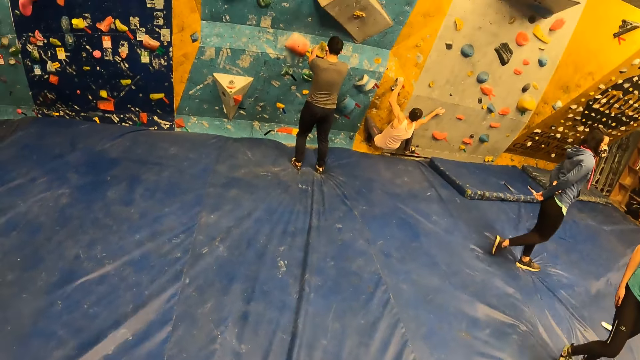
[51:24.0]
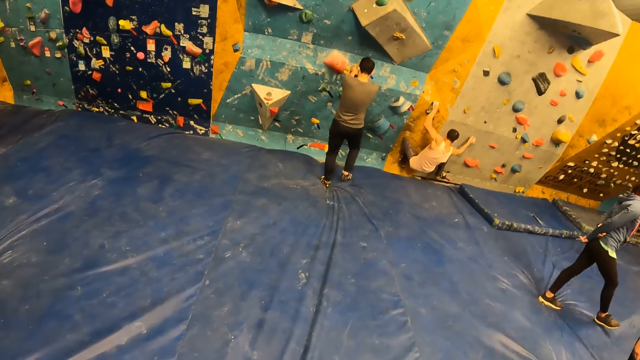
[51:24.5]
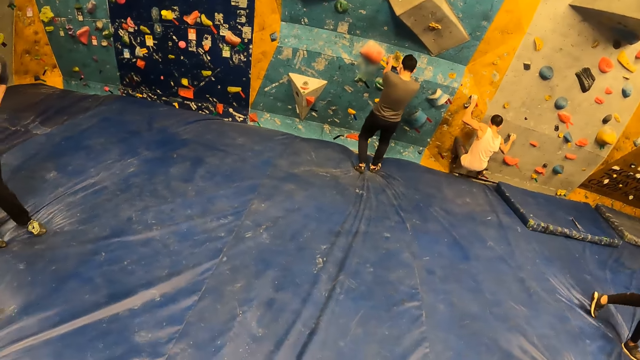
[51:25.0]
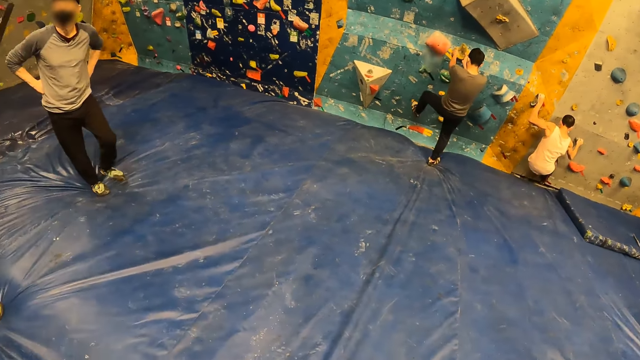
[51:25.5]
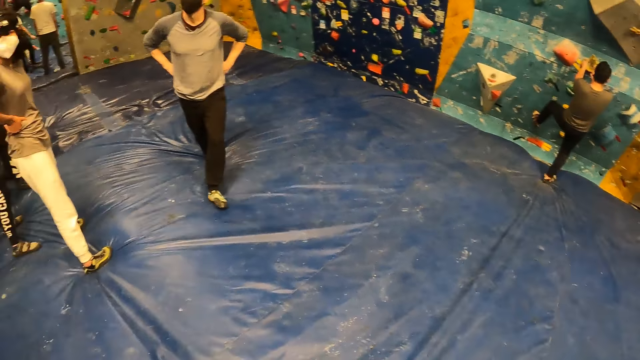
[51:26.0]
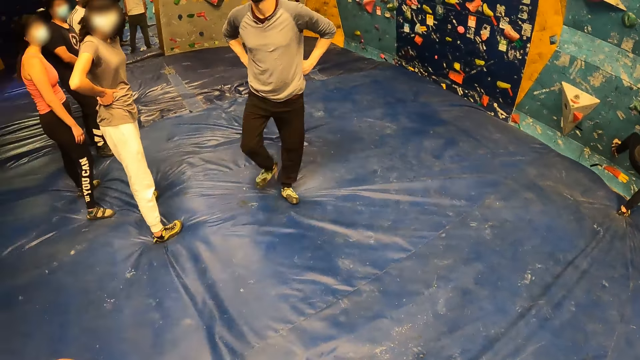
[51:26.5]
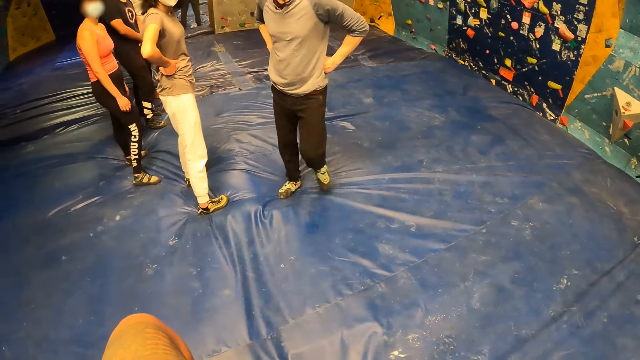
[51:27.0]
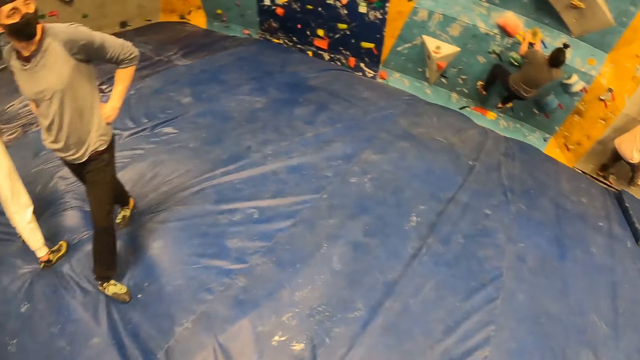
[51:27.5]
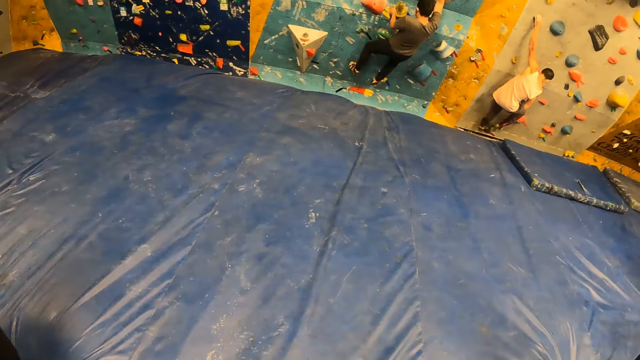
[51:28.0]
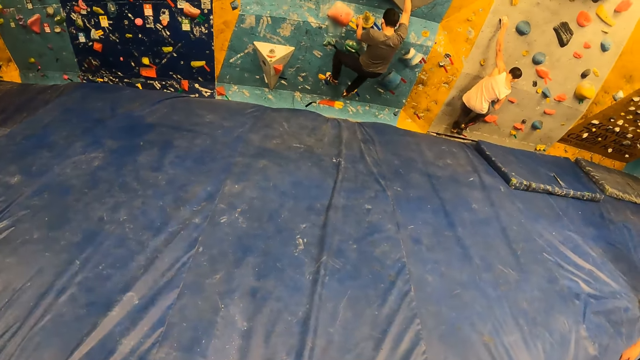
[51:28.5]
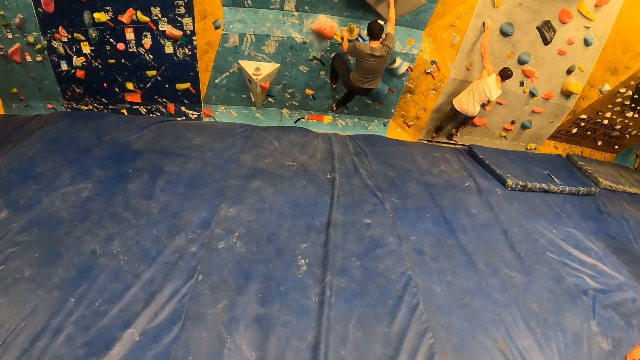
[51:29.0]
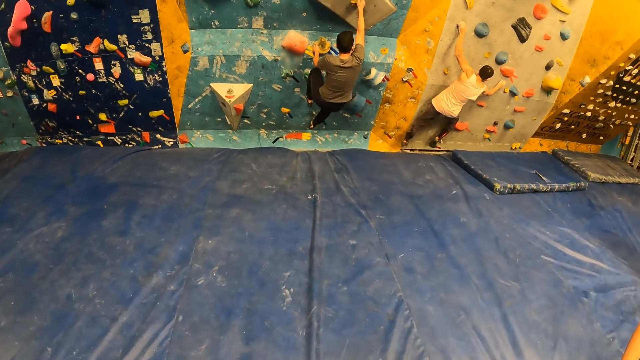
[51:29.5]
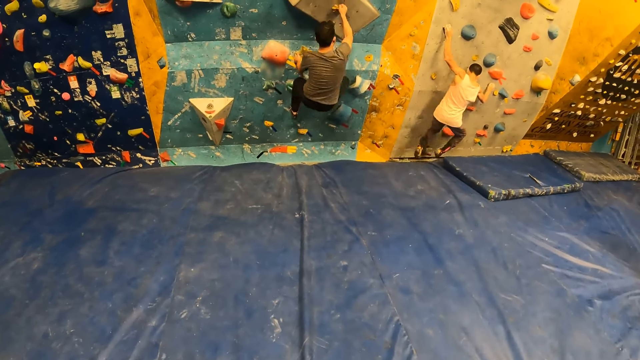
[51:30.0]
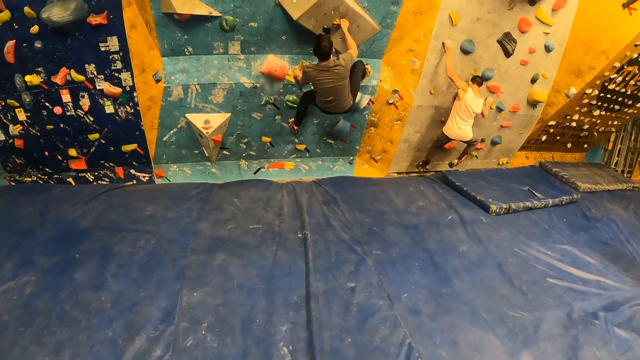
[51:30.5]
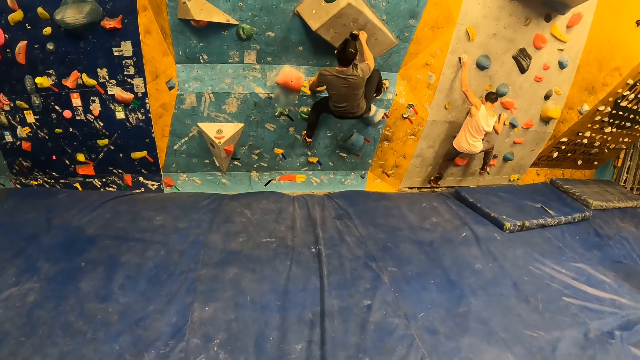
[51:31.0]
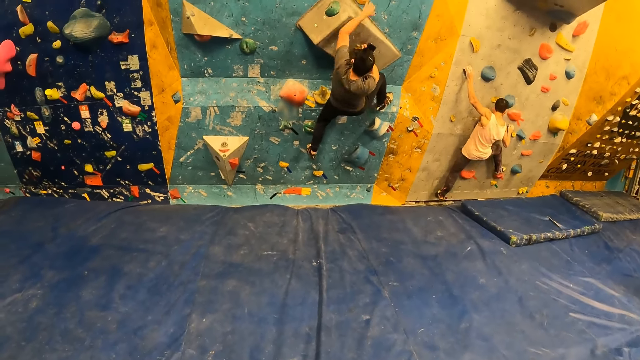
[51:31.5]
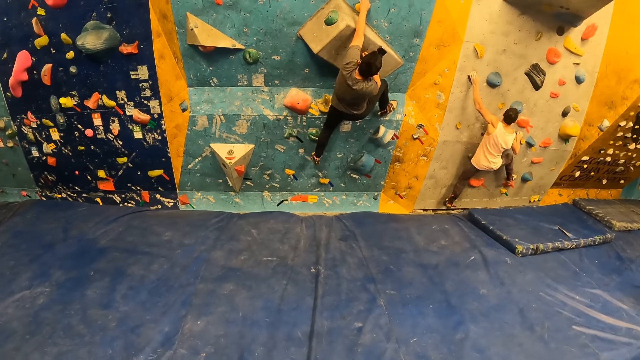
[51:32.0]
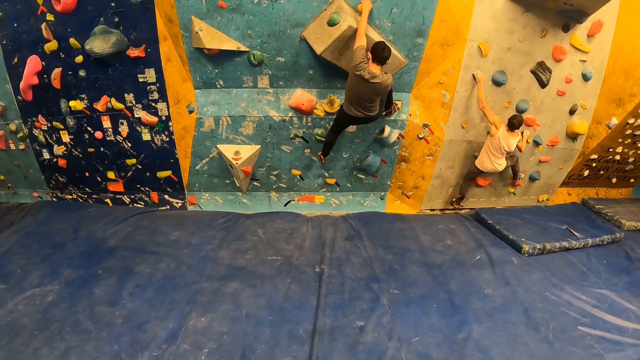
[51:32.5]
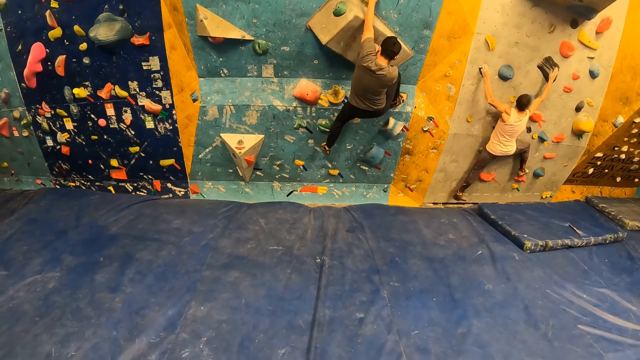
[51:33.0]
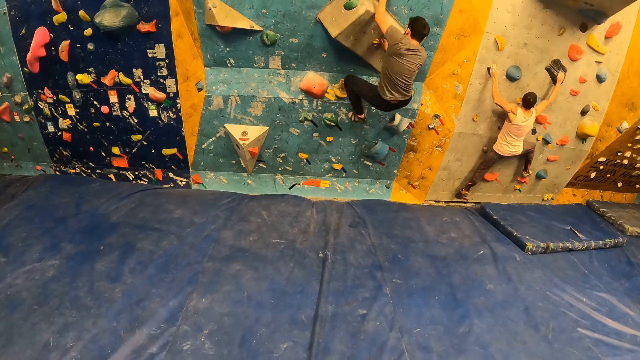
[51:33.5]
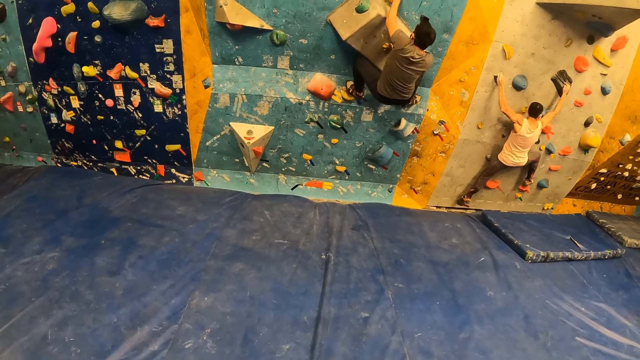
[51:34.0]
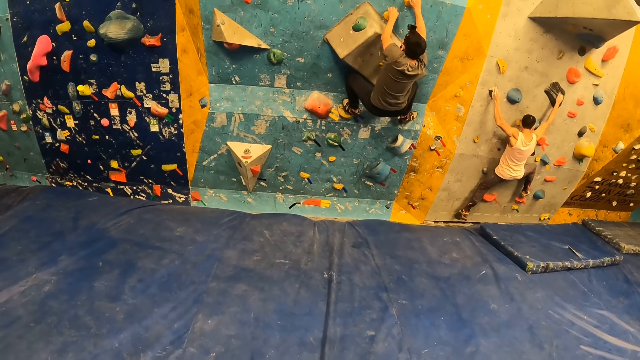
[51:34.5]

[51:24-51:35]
A man climbs the bouldering wall with both hands. Another man climbs the bouldering wall with both hands. The camera wearer turns around.

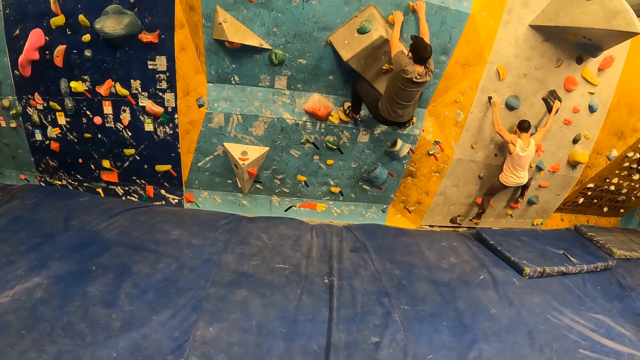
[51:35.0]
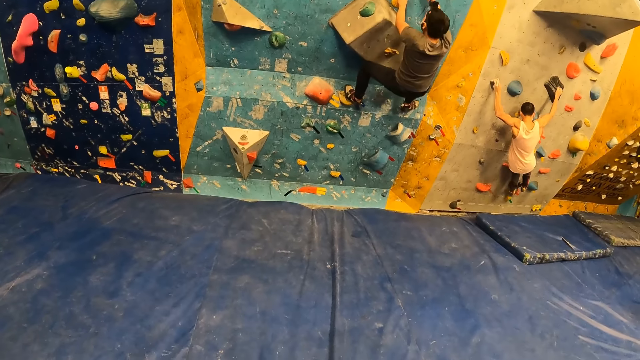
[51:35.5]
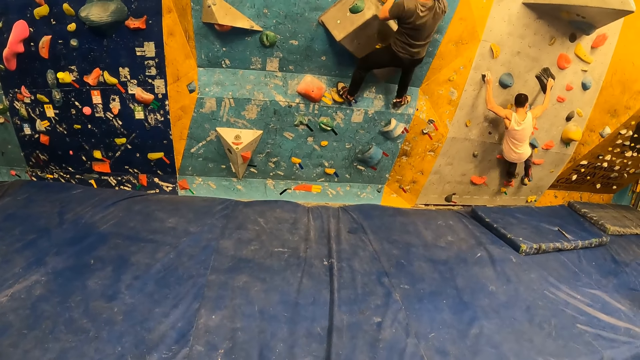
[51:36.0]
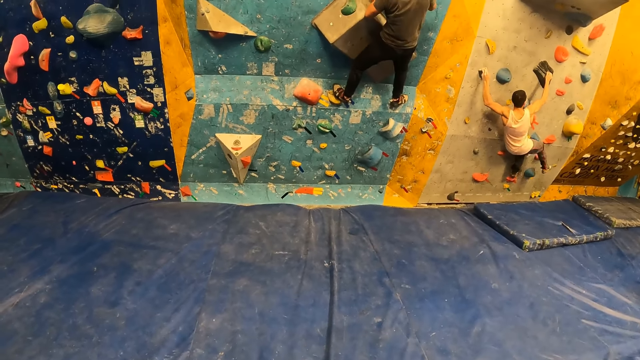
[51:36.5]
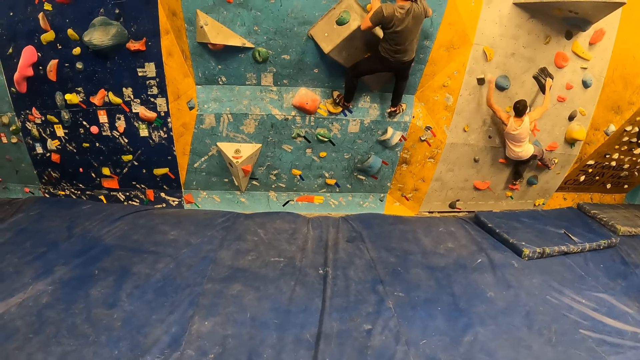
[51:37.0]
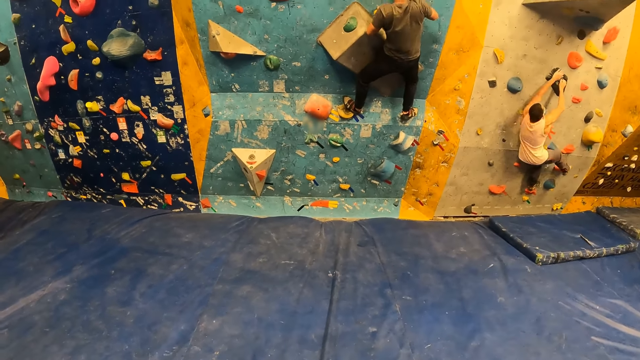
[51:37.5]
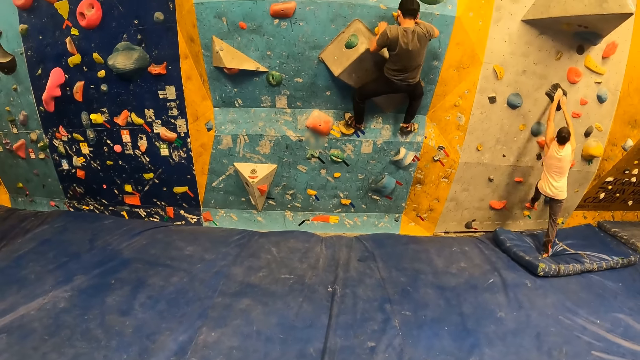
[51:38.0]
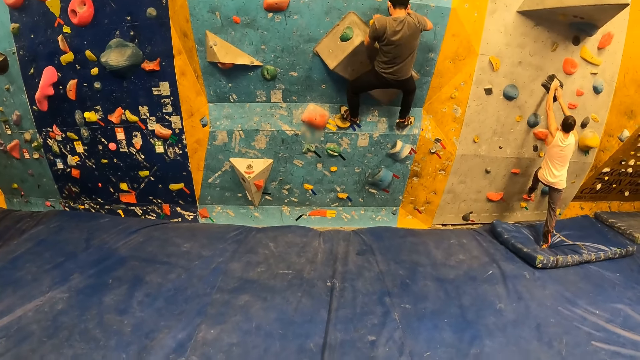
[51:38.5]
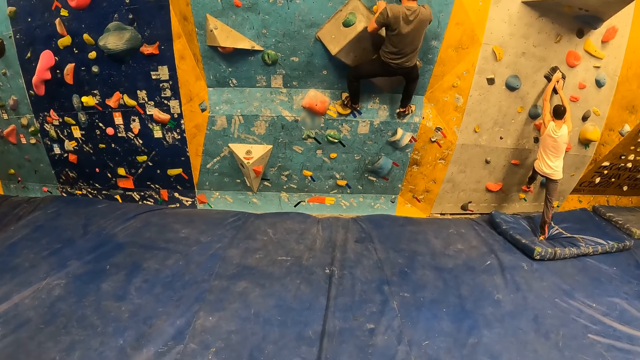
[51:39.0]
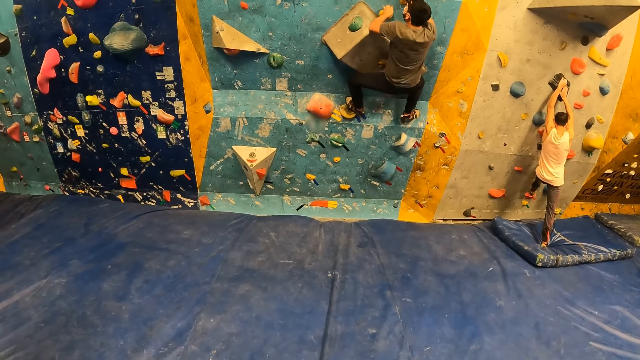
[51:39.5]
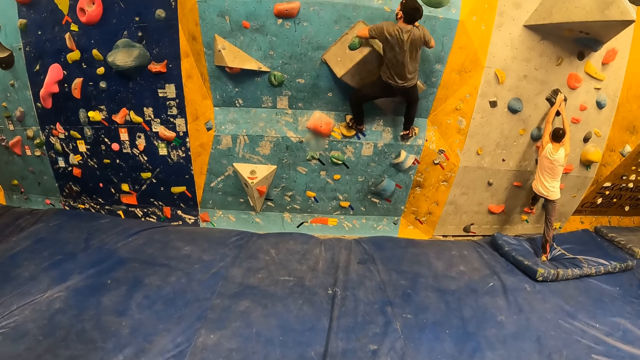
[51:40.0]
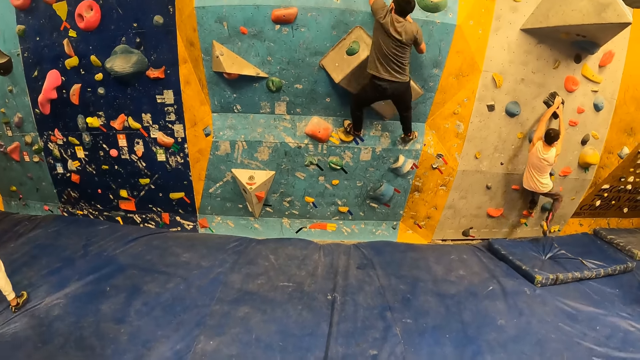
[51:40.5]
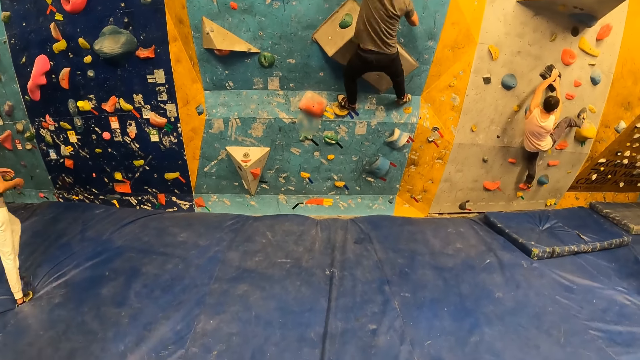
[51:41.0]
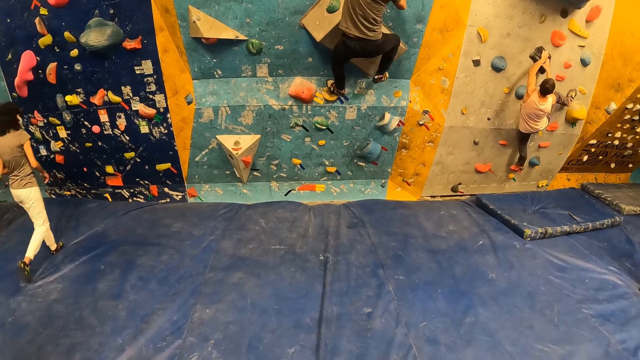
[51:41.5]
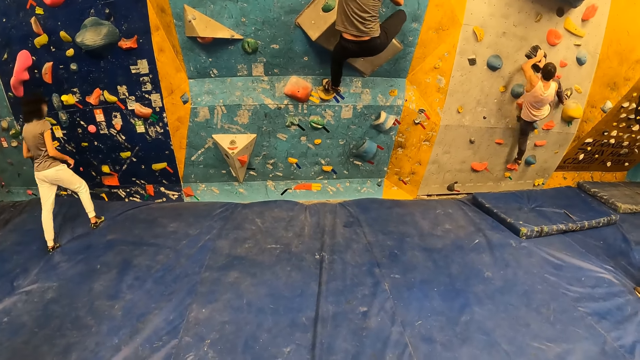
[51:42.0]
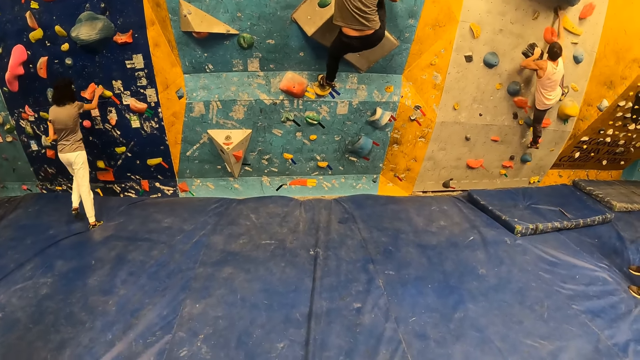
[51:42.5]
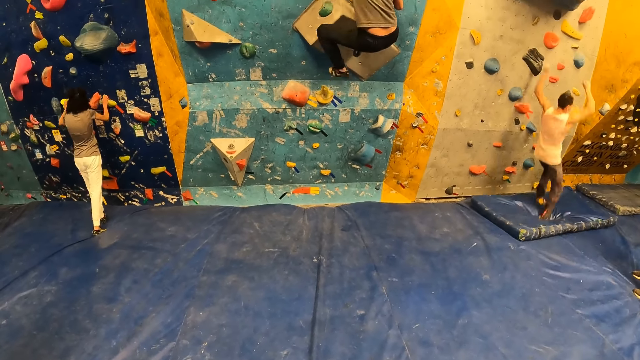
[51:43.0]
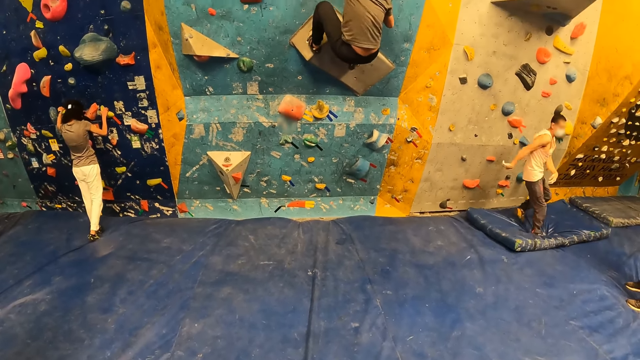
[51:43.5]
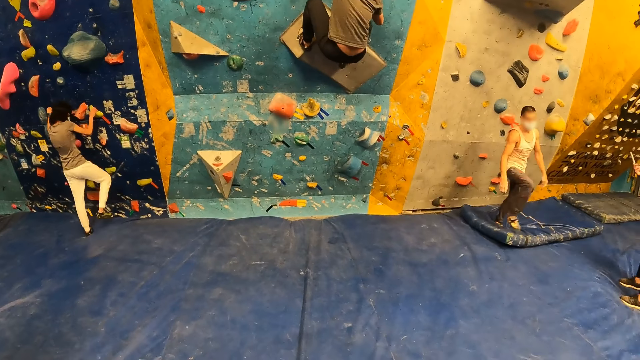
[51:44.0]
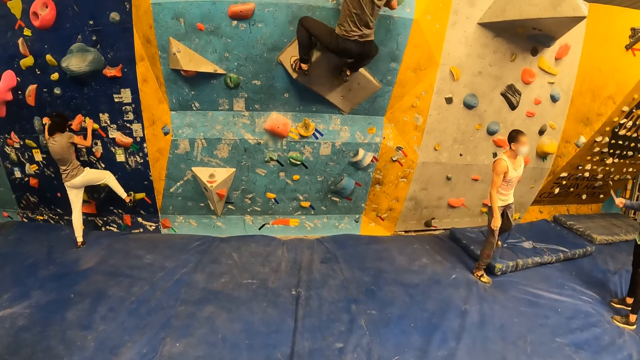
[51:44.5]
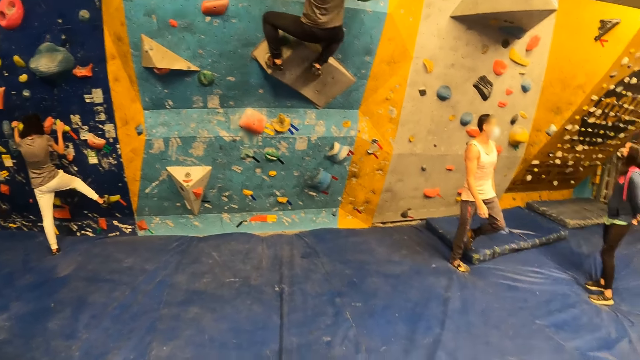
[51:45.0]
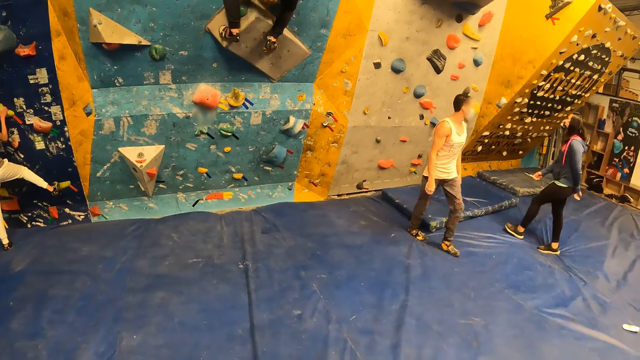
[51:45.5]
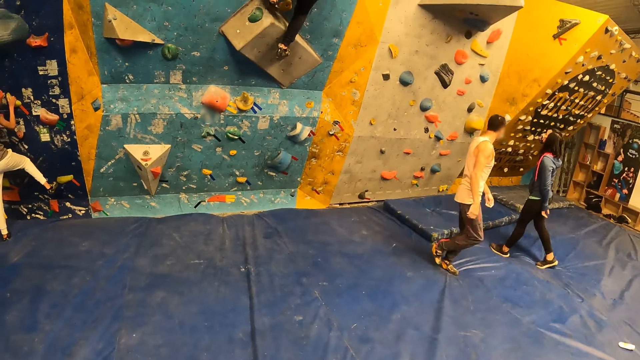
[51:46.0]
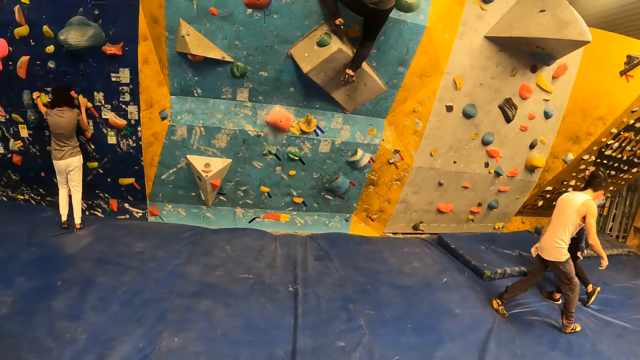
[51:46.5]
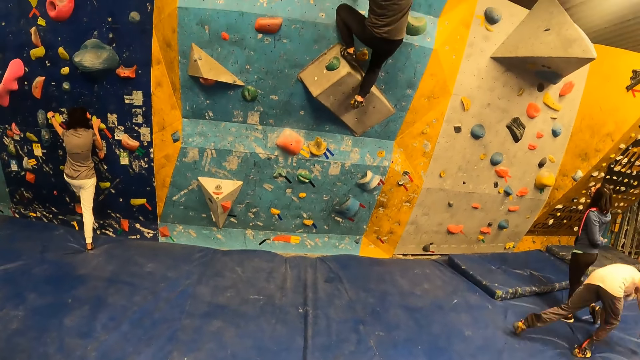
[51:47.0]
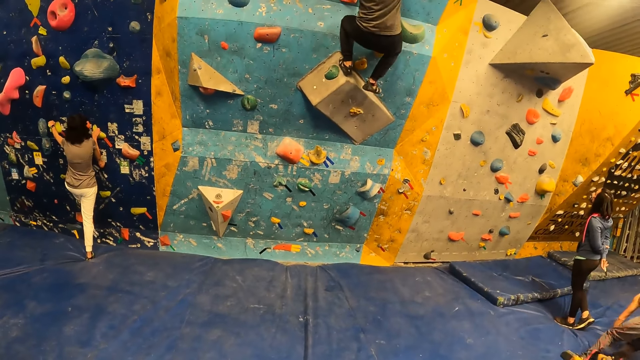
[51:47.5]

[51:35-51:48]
The man falls from the bouldering wall. Another man climbs the bouldering wall with both hands. A woman touches the bouldering wall with both hands. The first man falls from the bouldering wall. The woman climbs the bouldering wall with both hands. The woman removes her leg from the wall.
